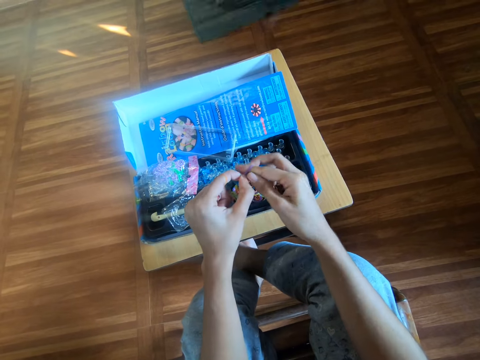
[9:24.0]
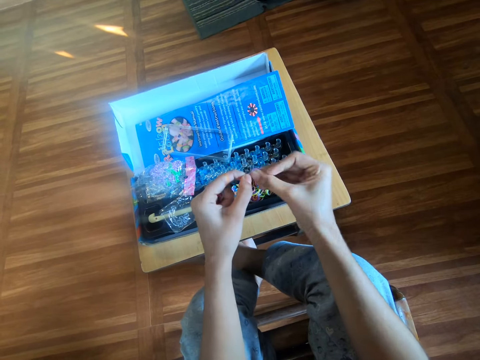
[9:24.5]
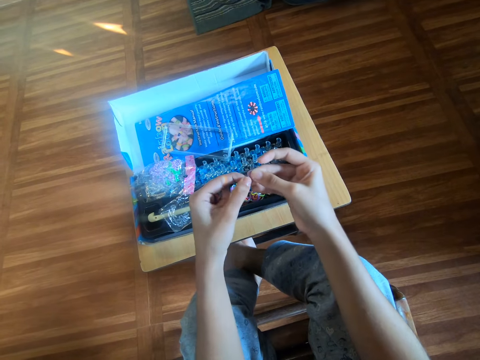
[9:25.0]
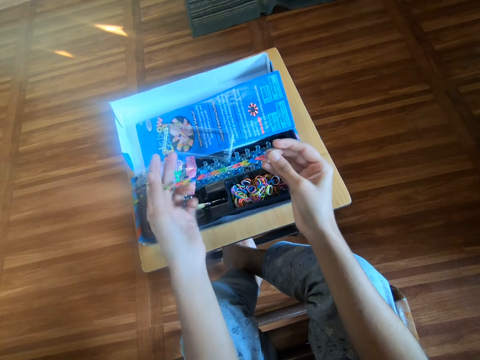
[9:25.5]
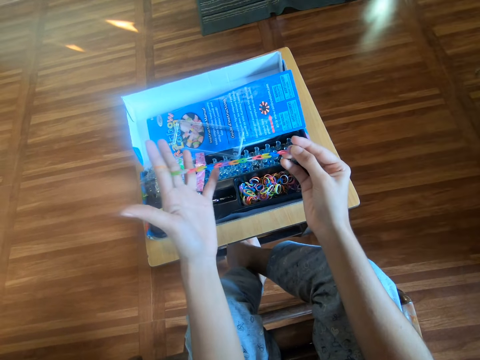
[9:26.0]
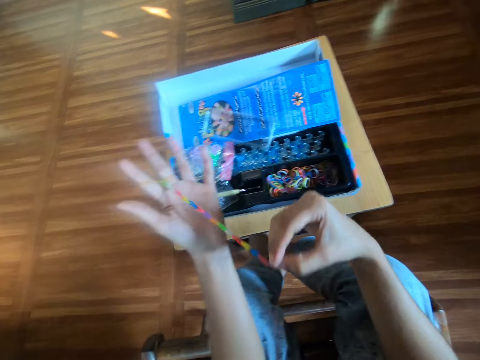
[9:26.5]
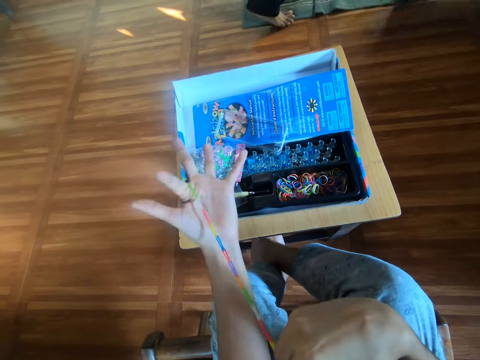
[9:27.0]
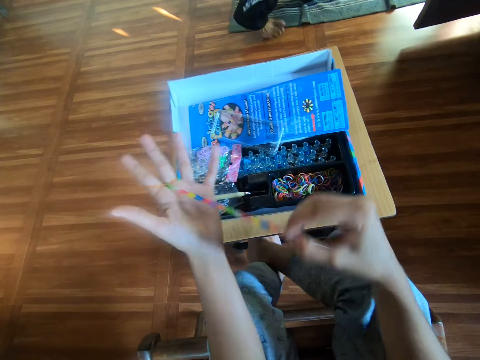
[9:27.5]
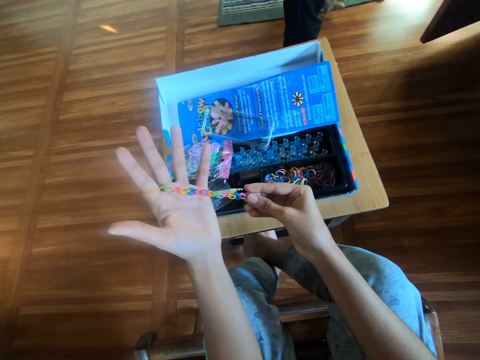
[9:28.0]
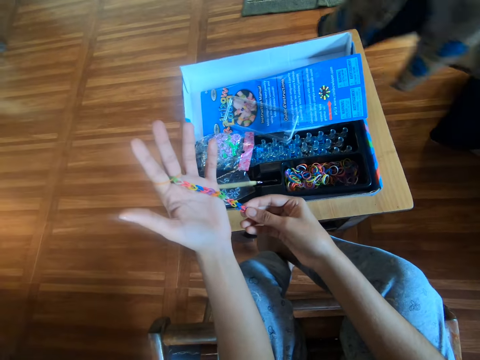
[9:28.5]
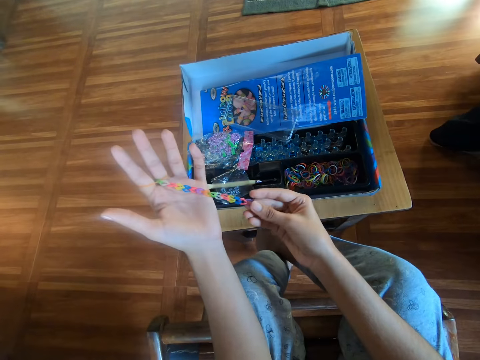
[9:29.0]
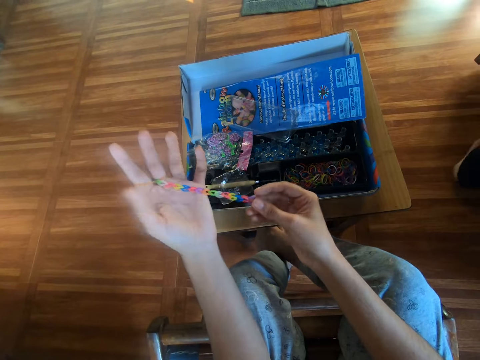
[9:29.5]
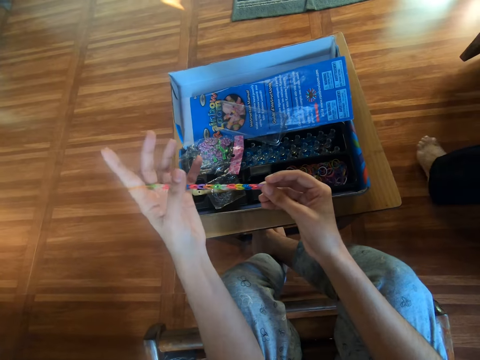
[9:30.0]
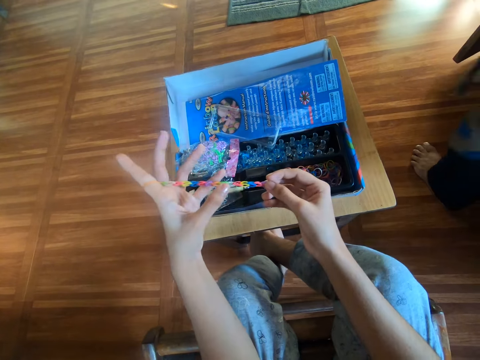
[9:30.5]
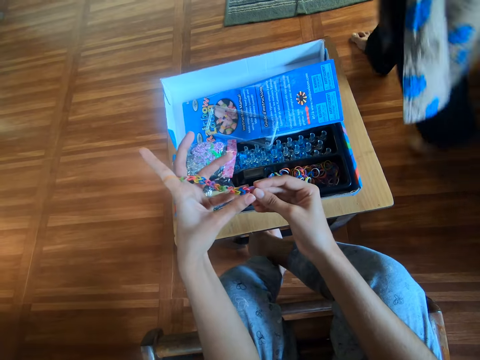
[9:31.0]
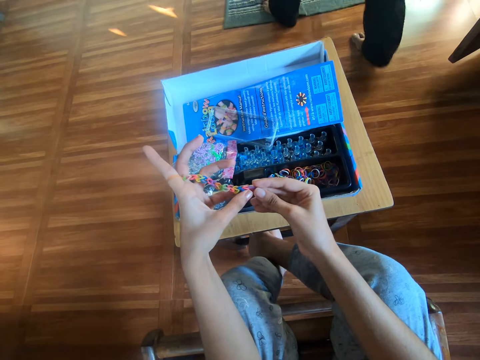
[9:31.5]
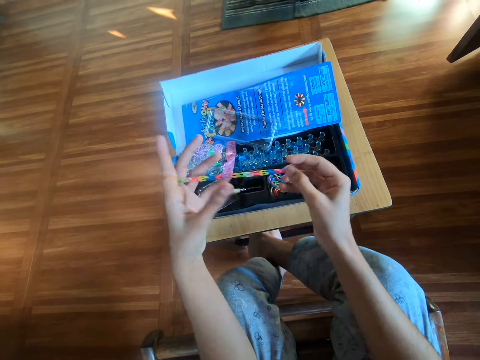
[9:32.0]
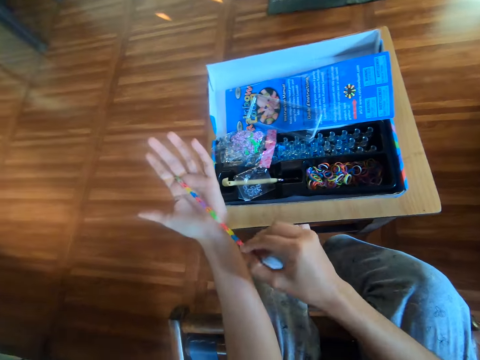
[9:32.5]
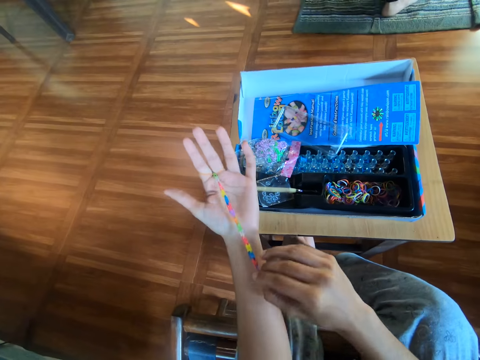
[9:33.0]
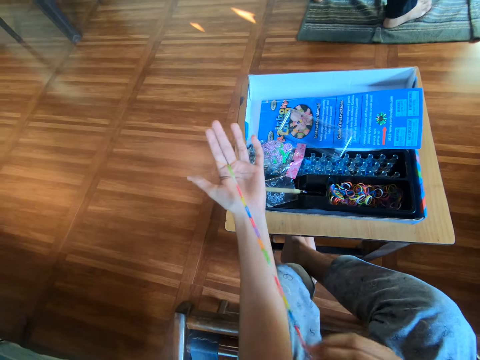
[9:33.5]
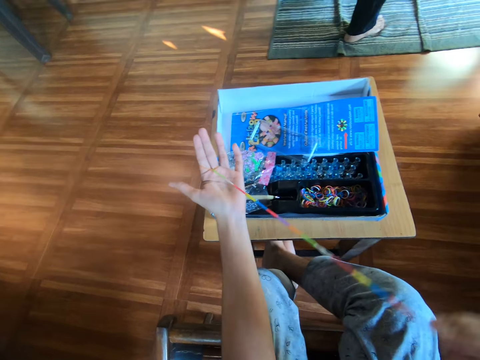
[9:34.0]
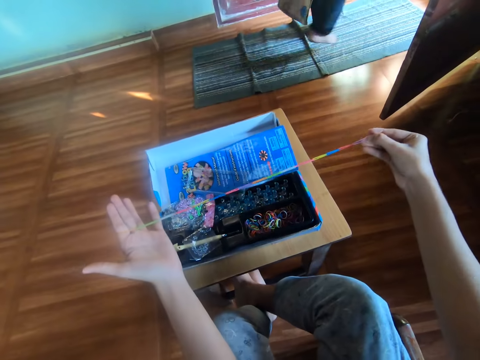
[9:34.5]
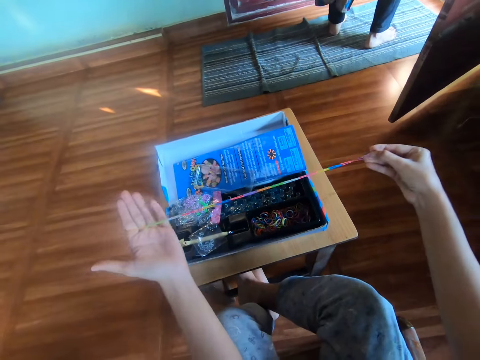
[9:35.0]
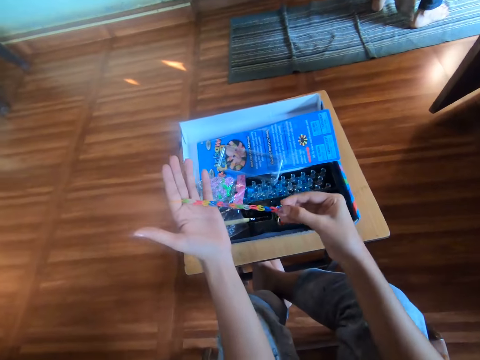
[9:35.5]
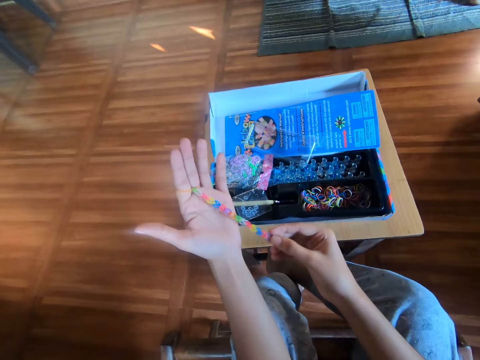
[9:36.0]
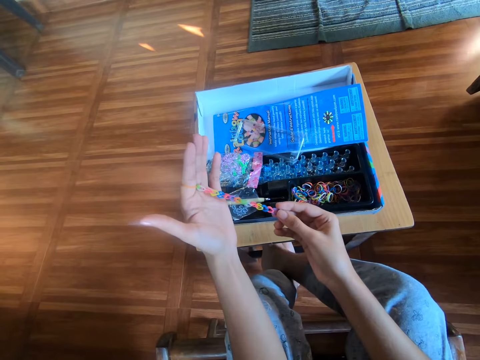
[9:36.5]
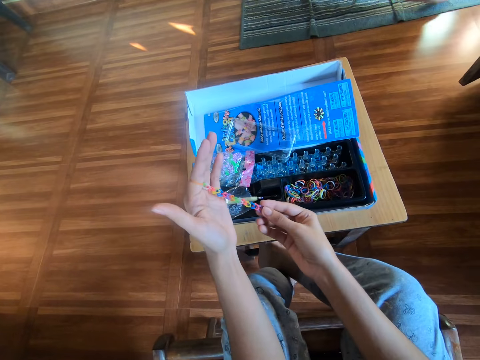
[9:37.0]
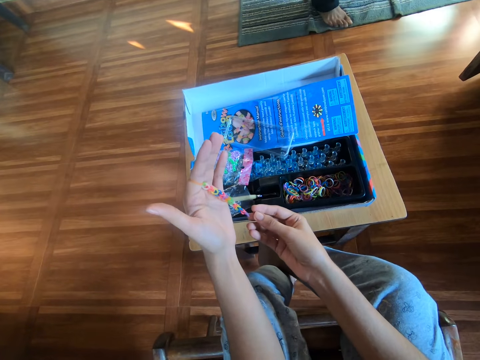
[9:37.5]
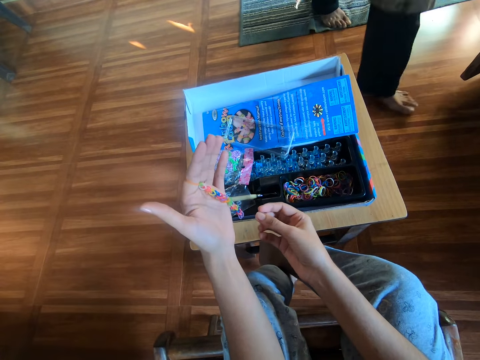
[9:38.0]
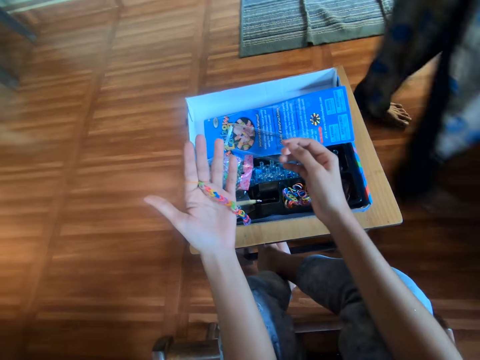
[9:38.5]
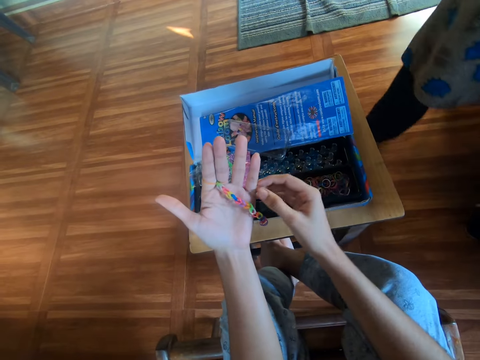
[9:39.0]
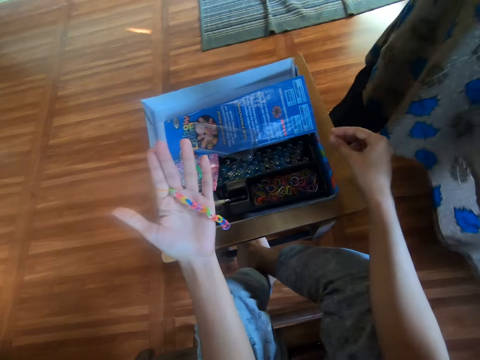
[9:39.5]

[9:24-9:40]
The camera wearer stretches the loom bracelet with her left hand. She stretches the loom bracelet with her right hand. A woman opens a door and walks round the room. The camera wearer smoothens the loom bracelet with both hands. She stretches the loom bracelet with her right hand. She pulls rubber bands. She removes her right hand from the loom bracelet.

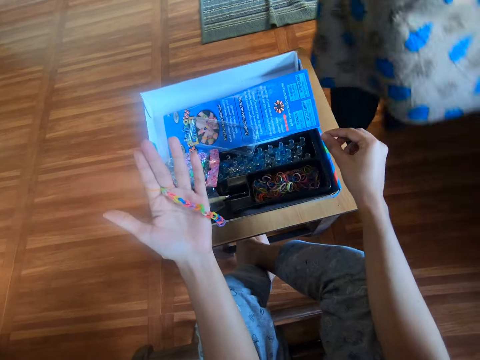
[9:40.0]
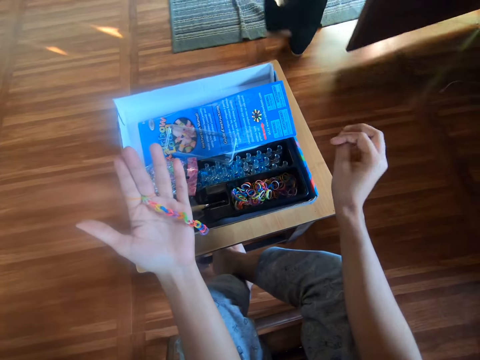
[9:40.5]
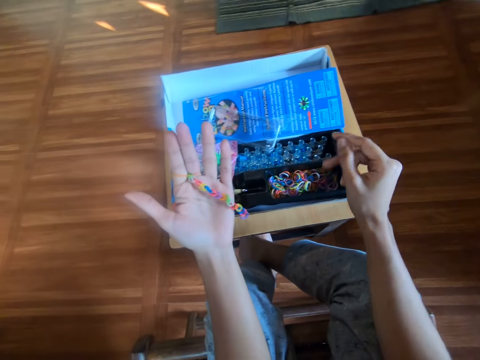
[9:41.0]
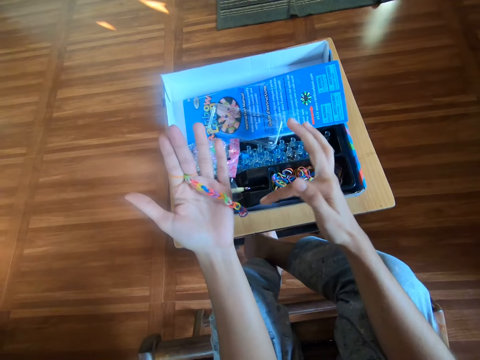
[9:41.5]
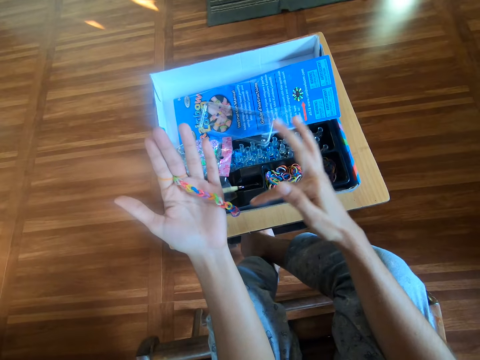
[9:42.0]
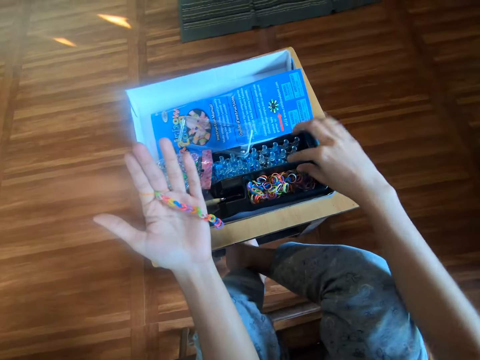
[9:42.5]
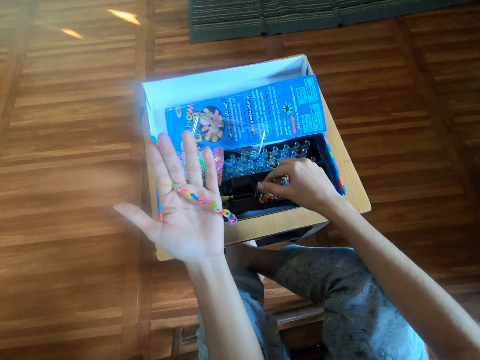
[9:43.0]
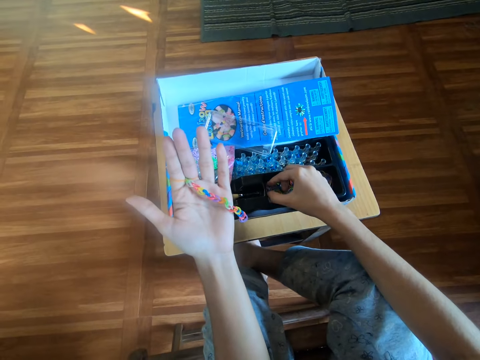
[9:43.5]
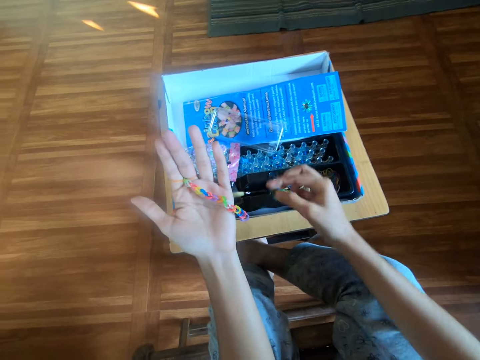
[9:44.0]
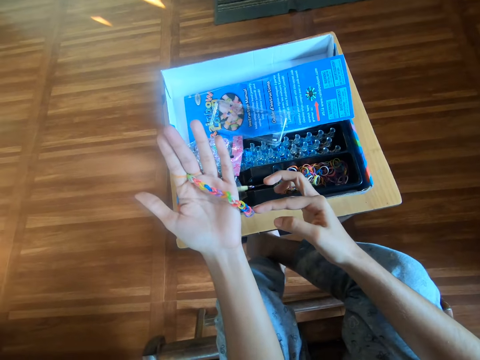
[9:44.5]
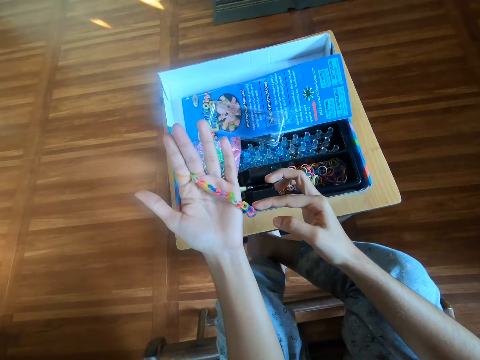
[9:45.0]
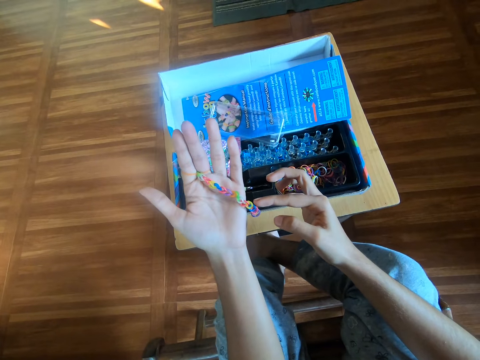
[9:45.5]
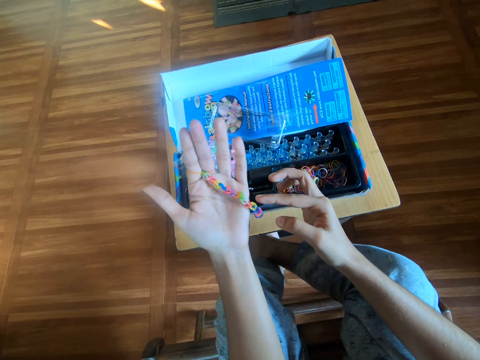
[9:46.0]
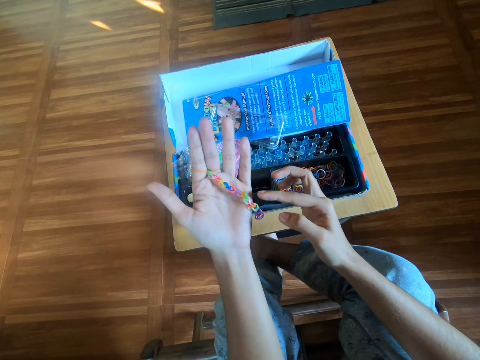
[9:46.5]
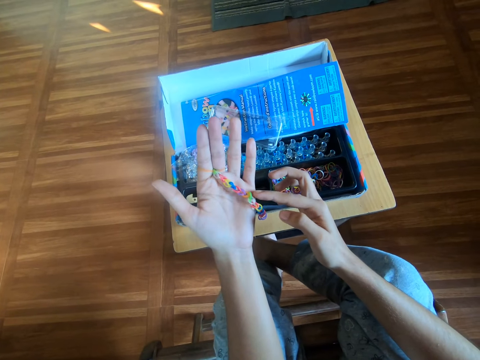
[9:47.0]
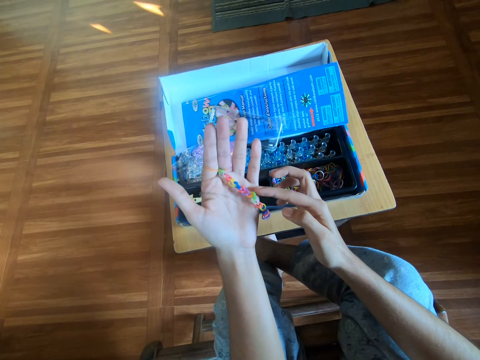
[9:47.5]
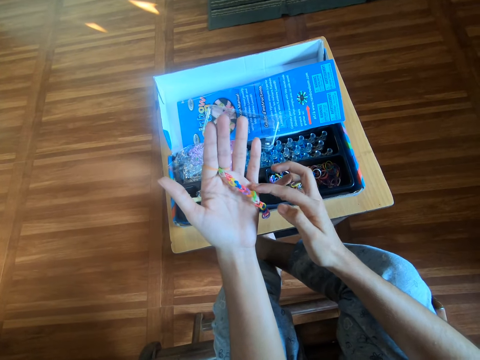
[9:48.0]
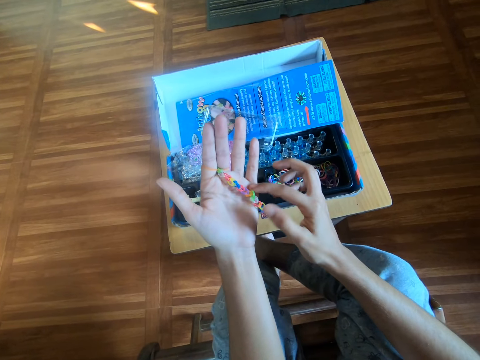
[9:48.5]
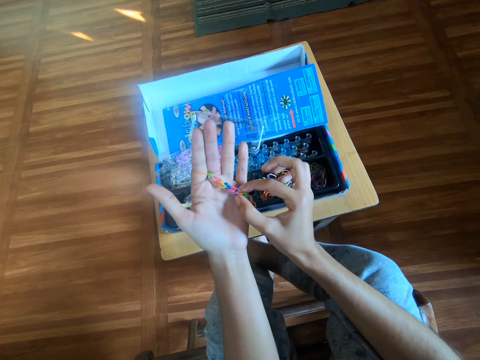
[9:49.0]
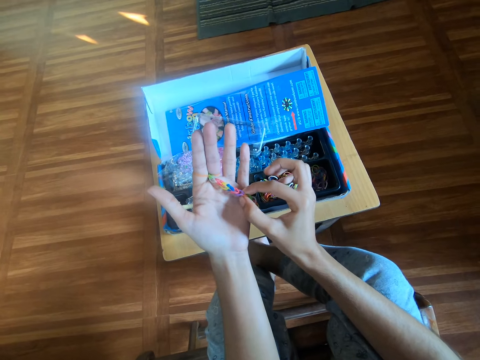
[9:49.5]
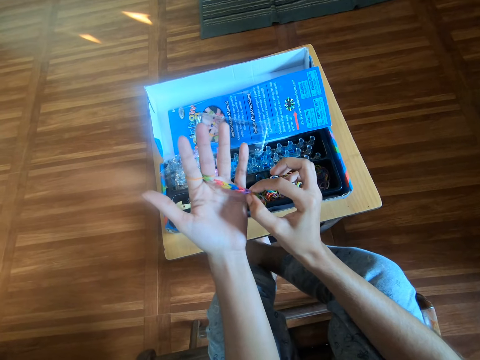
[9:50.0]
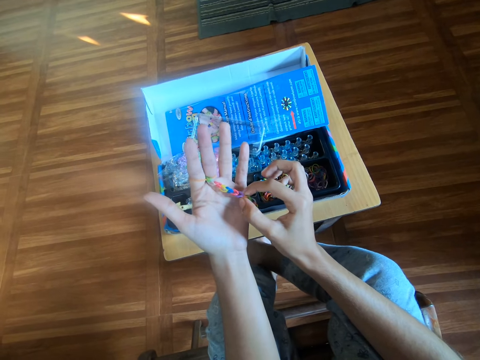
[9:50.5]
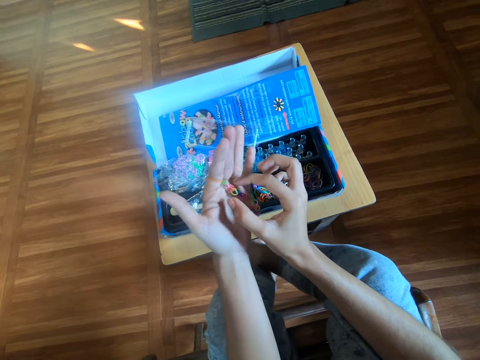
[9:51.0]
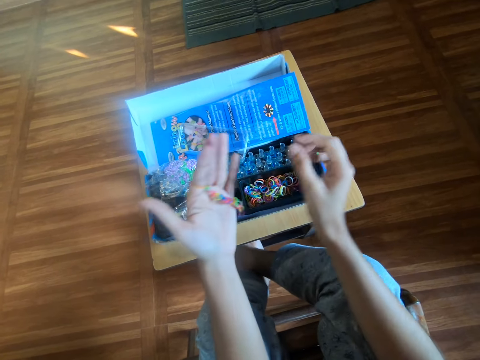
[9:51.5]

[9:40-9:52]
The camera wearer moves her hands. She touches the tip of the loom bracelet with her right hand. She touches a rubber band inside a box on a stool with her right hand. She picks up the rubber band. She touches the tip of the loom bracelet in her left hand with her right hand. She counts rubber bands. She stretches the loom bracelet with her right hand. She pulls a rubber band.
